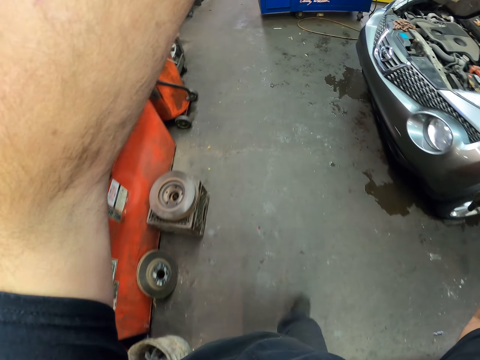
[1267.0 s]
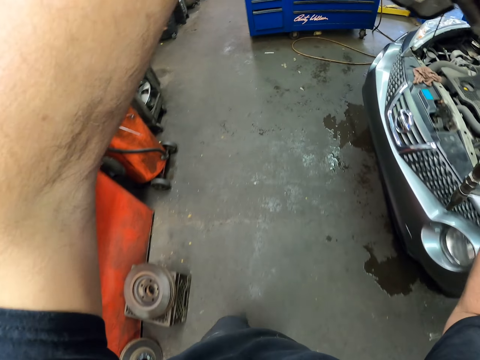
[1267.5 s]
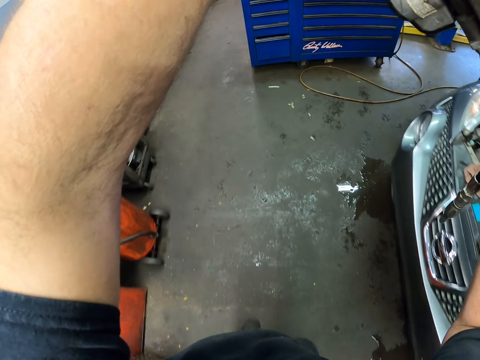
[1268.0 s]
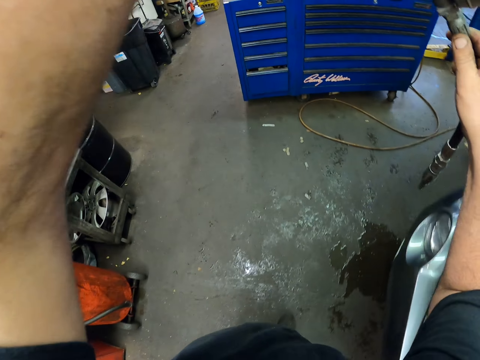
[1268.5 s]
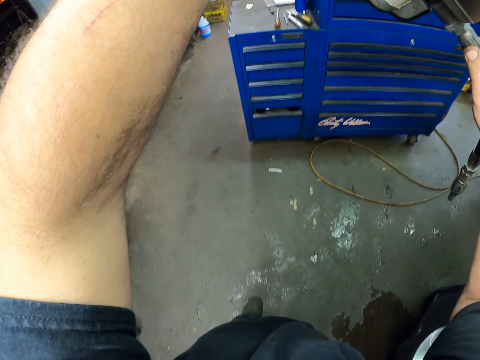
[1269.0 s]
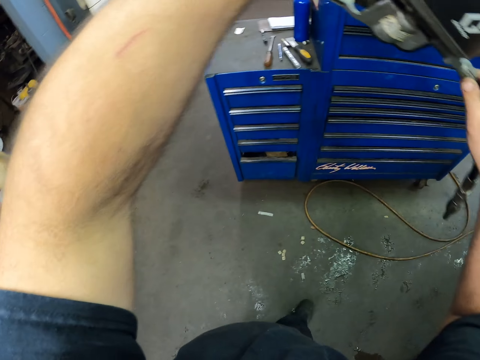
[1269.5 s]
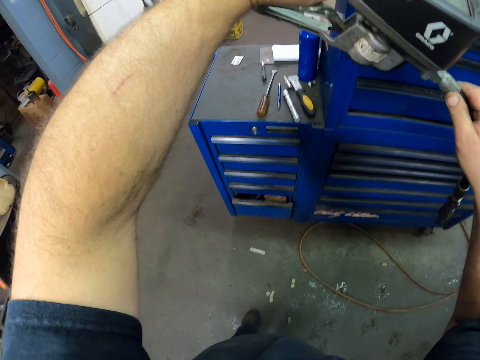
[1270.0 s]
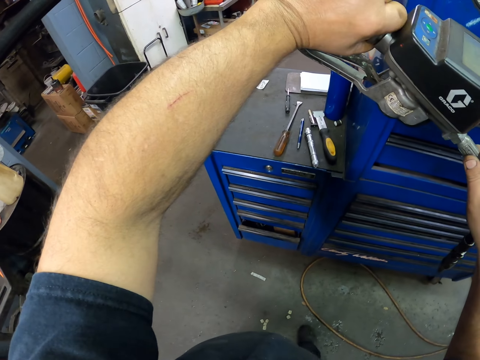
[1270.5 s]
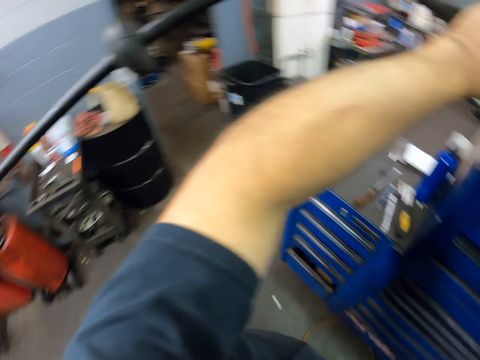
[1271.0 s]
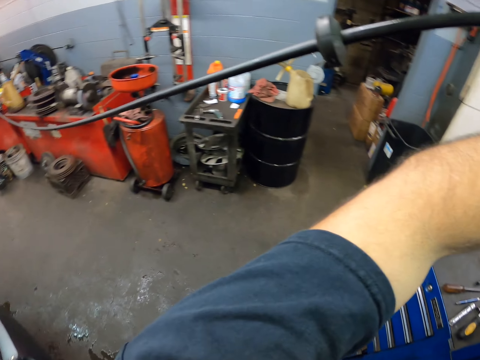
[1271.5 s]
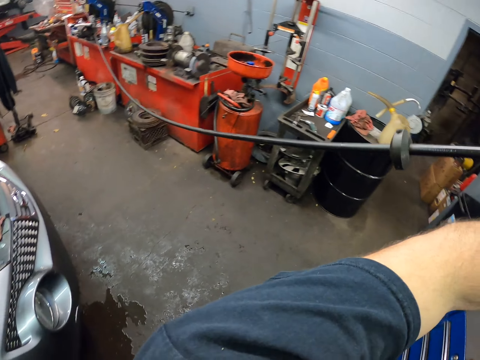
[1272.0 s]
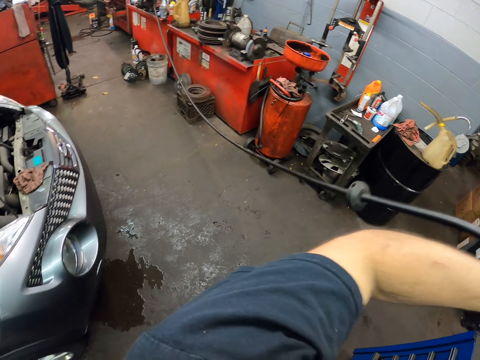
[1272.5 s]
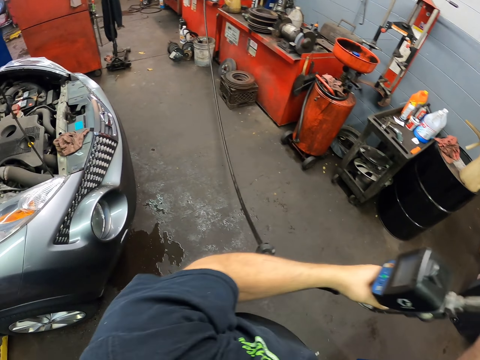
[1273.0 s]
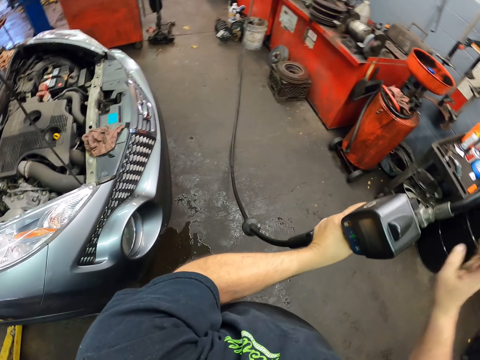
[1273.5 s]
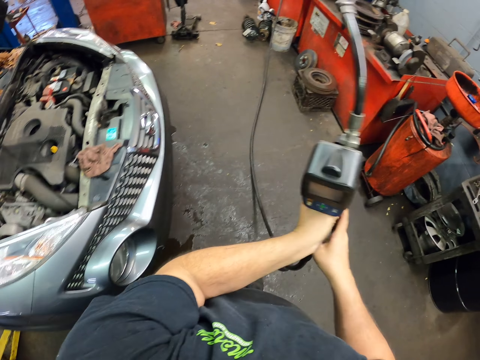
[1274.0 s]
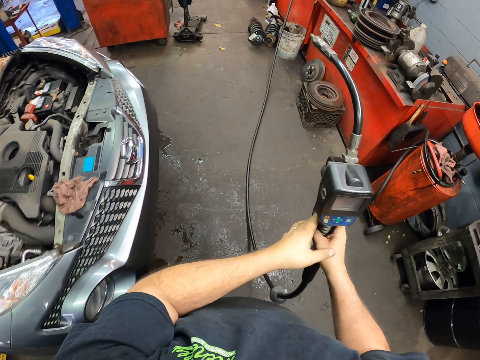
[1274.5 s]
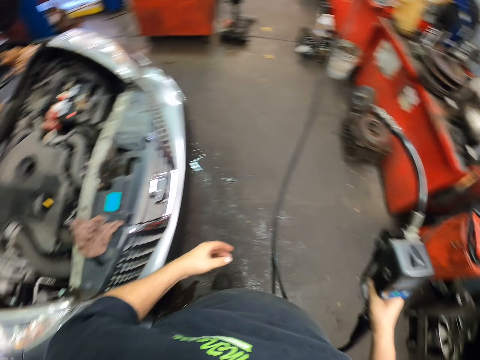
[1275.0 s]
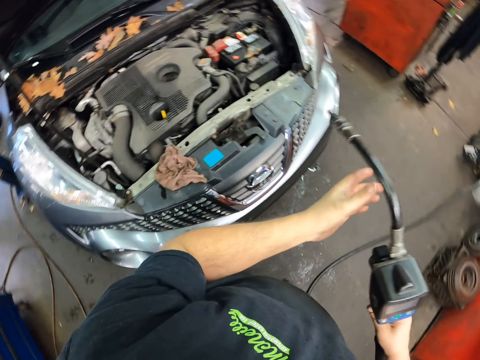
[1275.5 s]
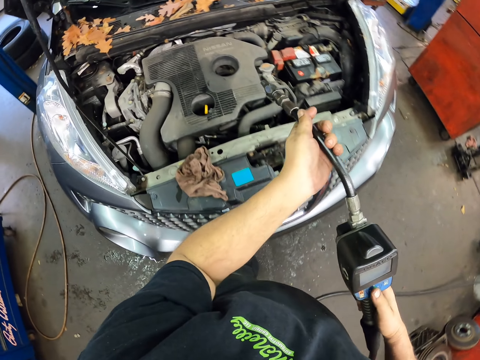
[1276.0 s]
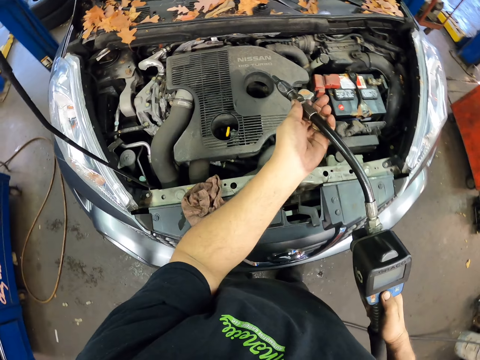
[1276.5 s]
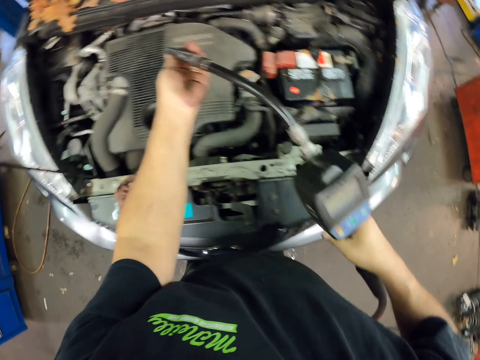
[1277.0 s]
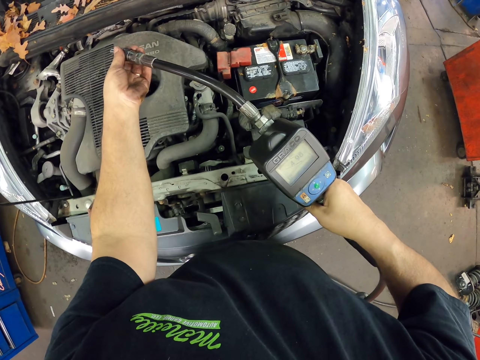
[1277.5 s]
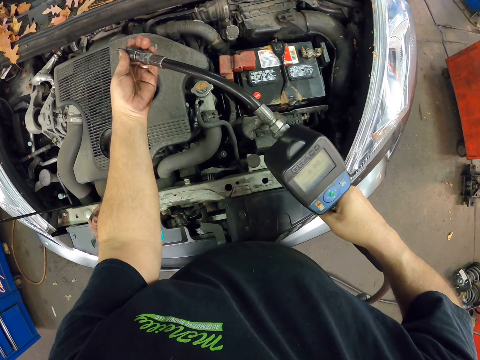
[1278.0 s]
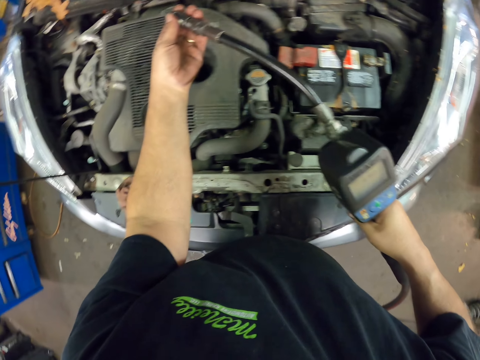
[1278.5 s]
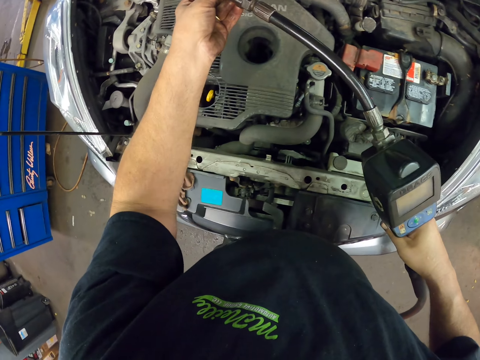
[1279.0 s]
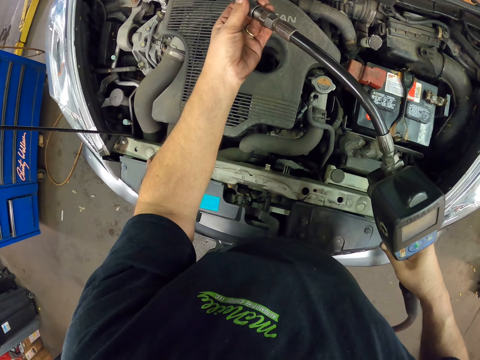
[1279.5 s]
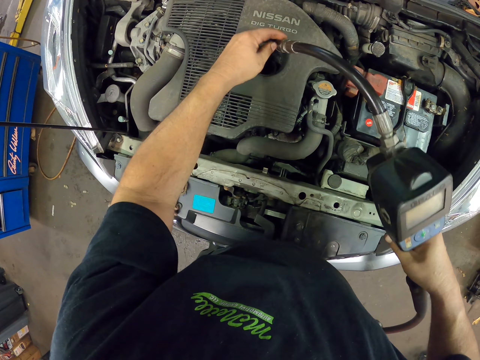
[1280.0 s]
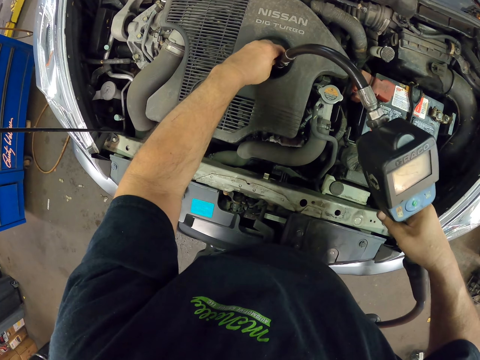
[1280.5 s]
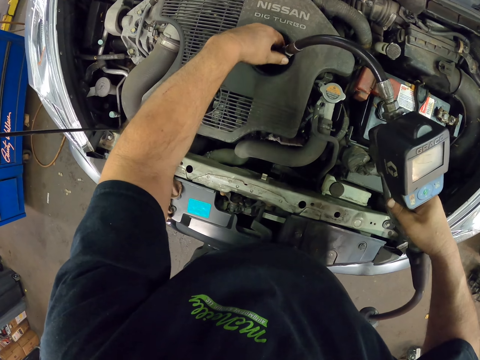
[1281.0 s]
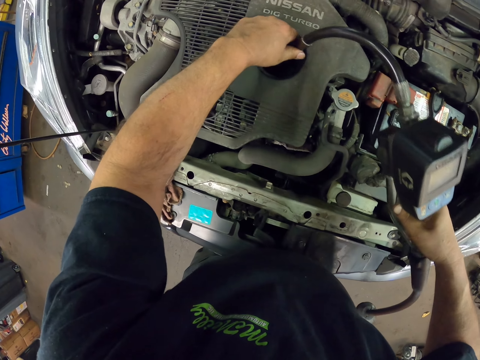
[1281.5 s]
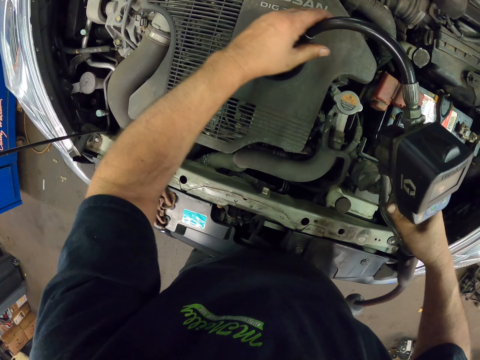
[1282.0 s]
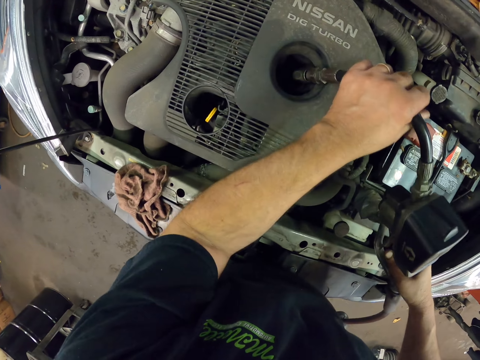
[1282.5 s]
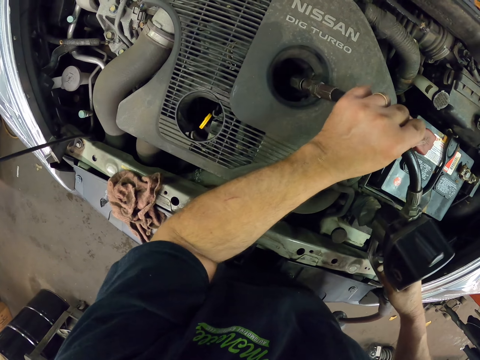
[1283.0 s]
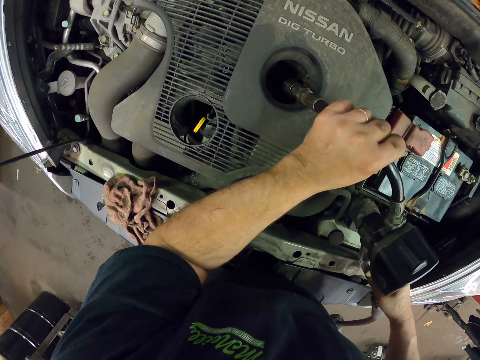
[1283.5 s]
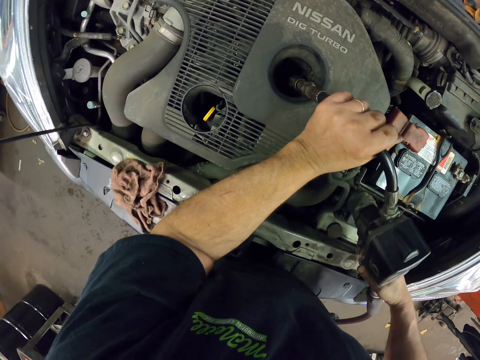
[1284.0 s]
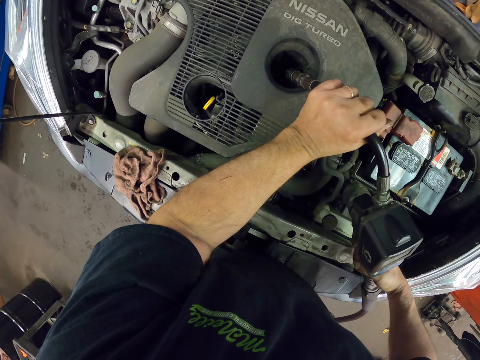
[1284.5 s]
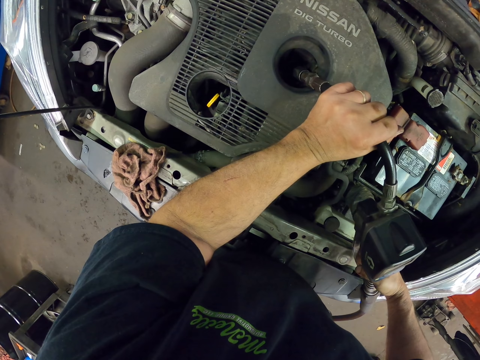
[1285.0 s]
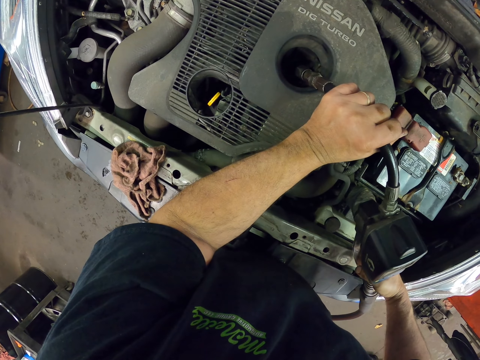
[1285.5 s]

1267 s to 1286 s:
The camera wearer walks towards the car. They adjust the oil pump gun with a hand. They insert the machine in the oil tank in the engine. They pump oil.

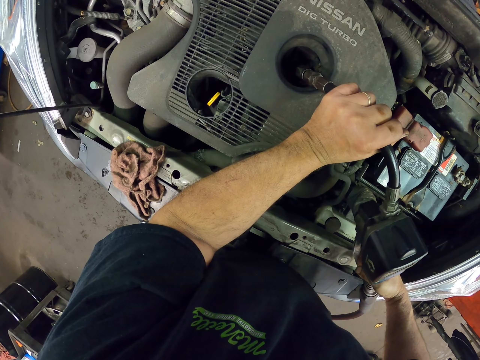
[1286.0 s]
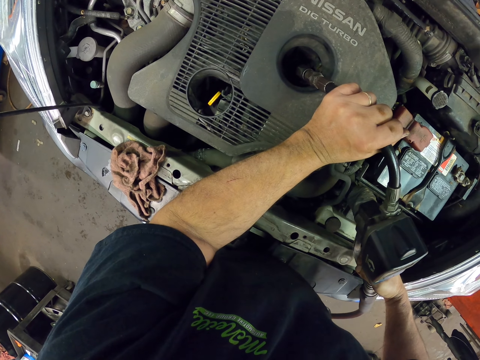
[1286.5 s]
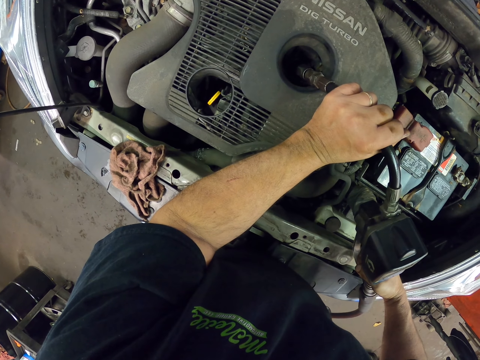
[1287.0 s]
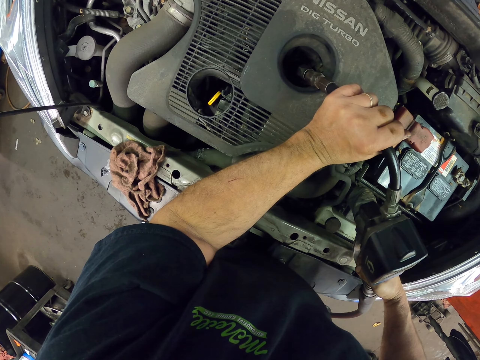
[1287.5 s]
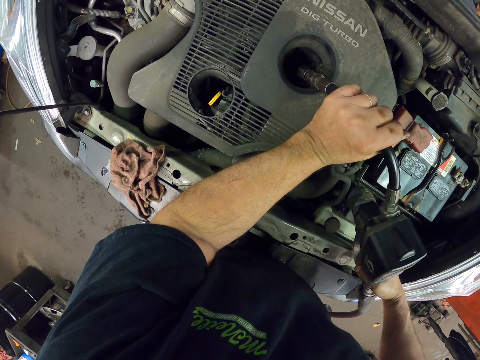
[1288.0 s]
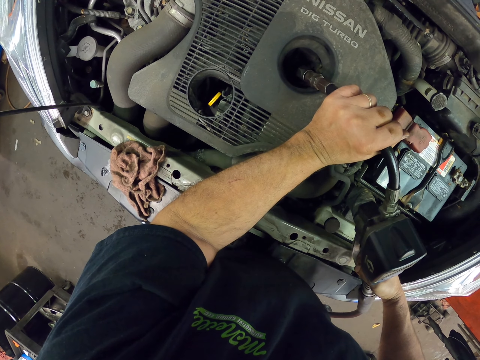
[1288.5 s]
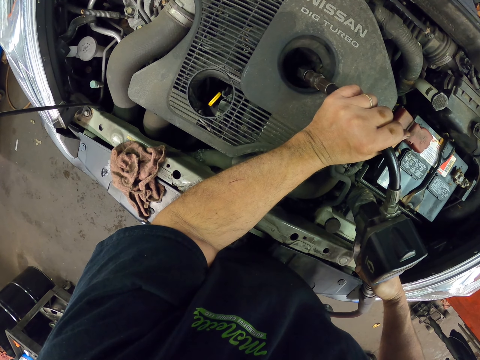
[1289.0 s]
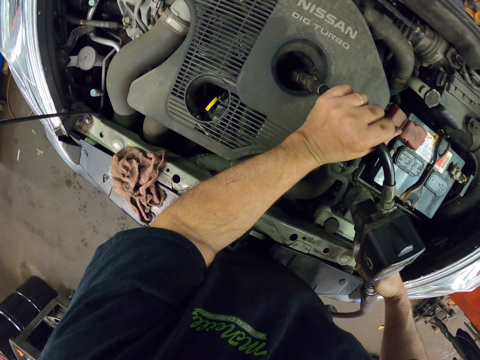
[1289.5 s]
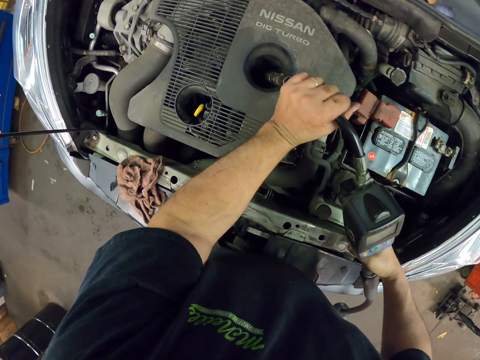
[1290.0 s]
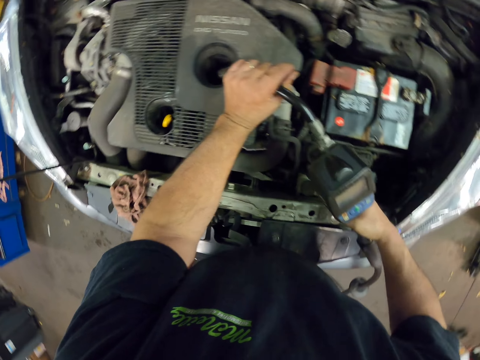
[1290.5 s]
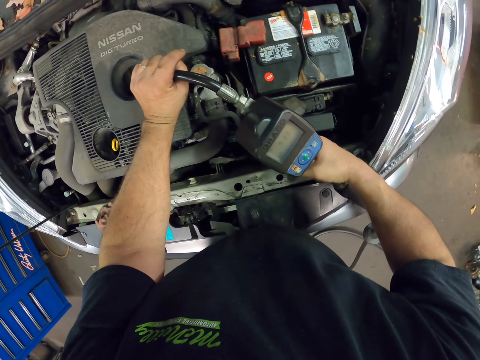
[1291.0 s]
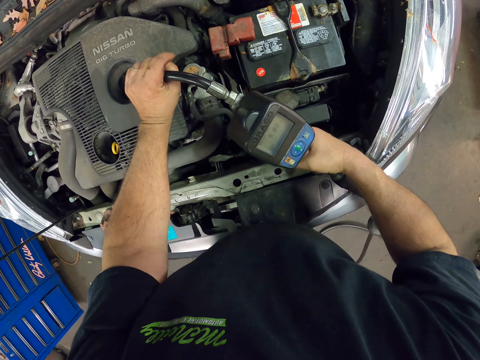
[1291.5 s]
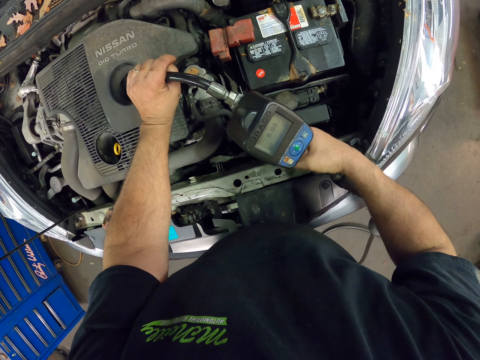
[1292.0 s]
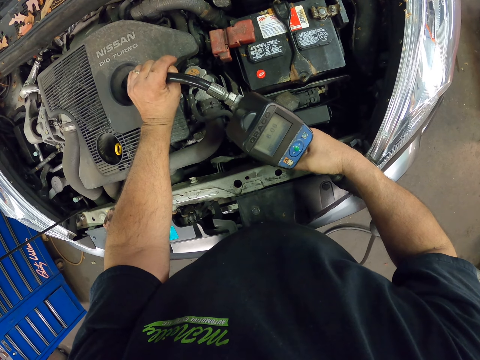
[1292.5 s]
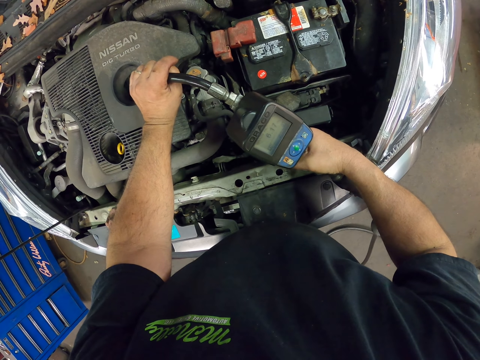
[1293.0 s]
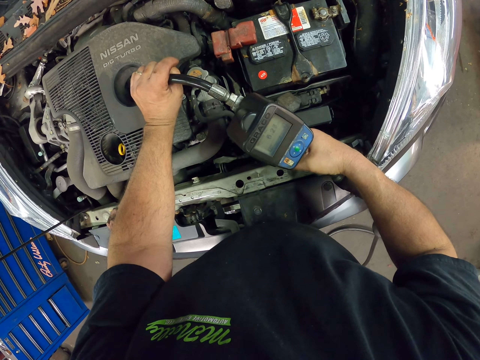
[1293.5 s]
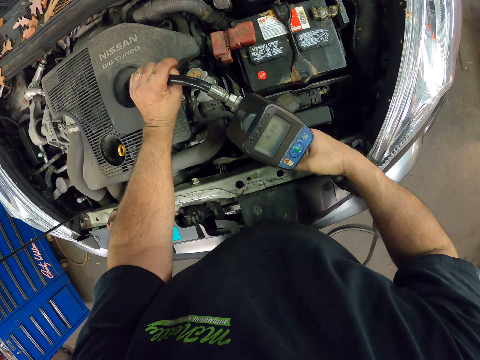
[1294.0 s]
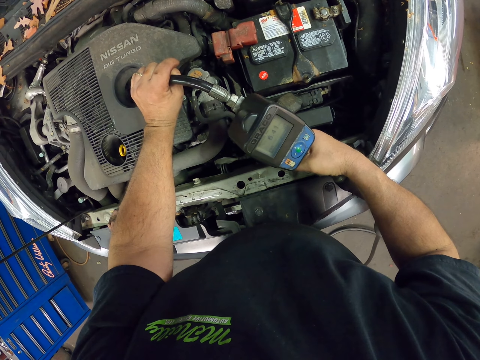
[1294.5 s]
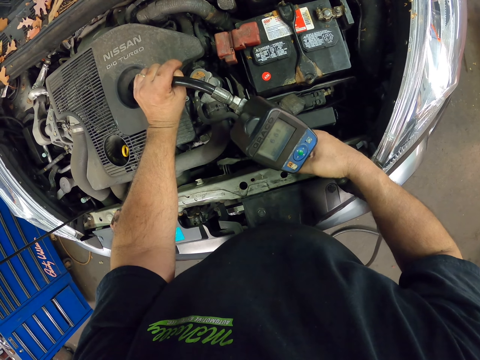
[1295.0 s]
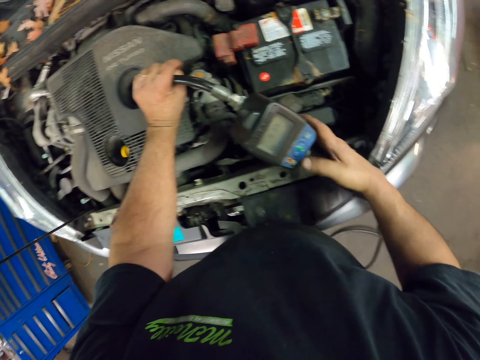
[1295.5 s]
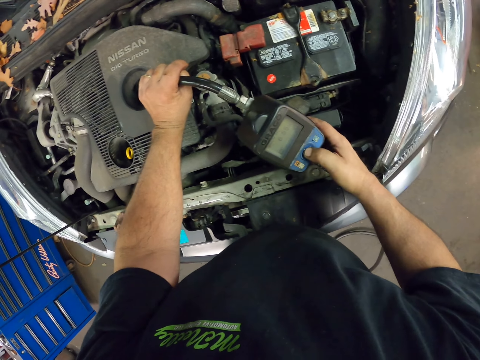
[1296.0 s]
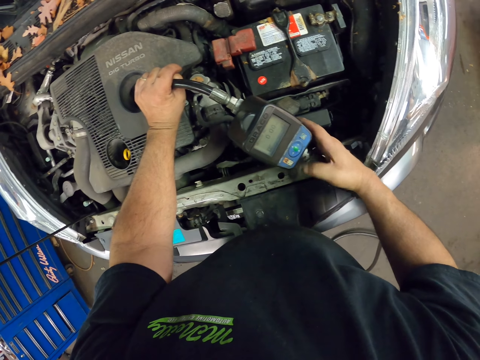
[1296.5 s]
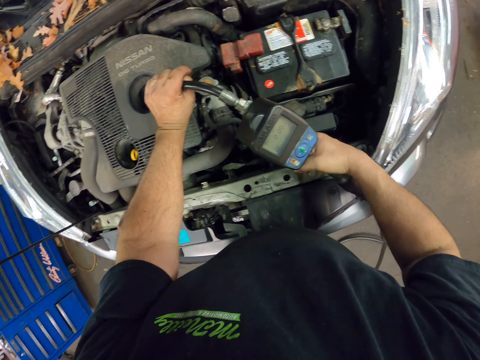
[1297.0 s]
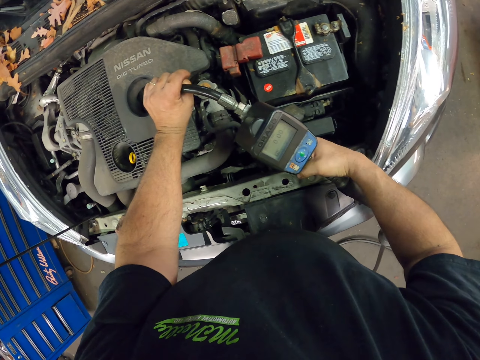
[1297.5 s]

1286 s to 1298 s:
The camera wearer looks at the oil pump reader. They operate on the machine.
